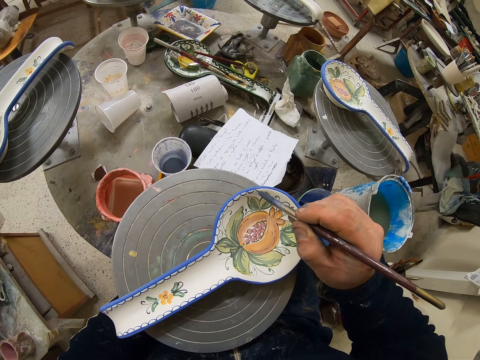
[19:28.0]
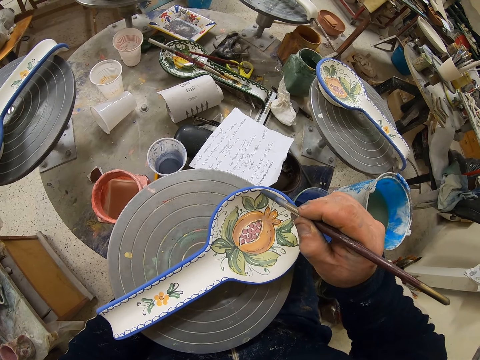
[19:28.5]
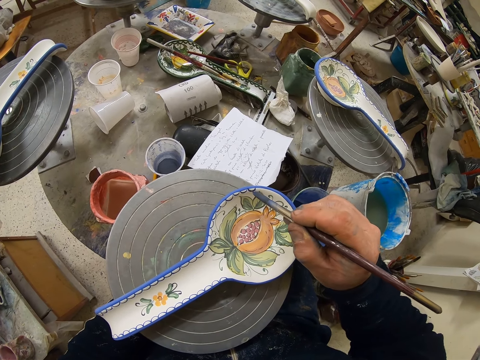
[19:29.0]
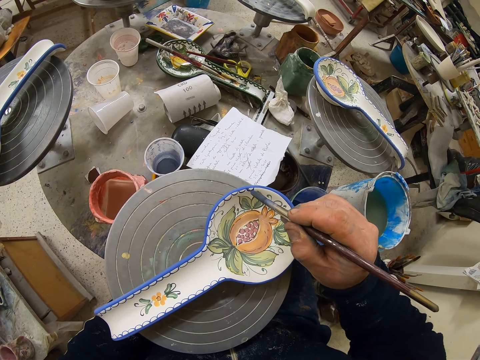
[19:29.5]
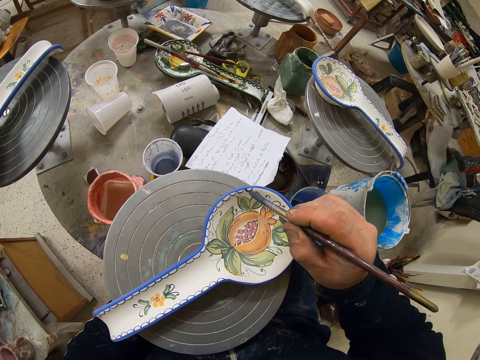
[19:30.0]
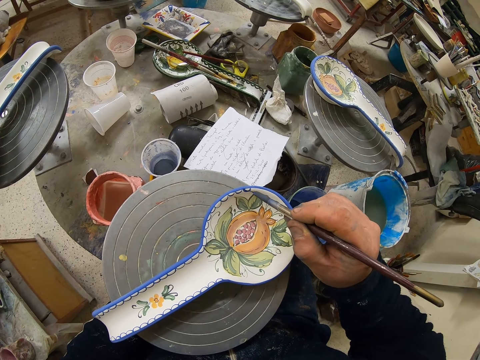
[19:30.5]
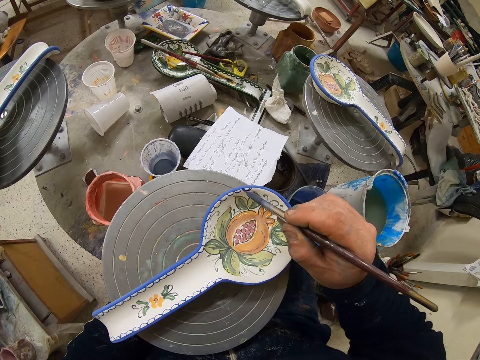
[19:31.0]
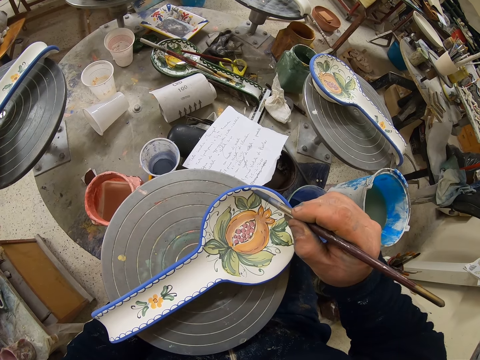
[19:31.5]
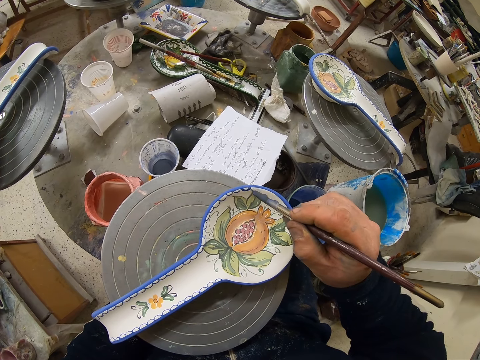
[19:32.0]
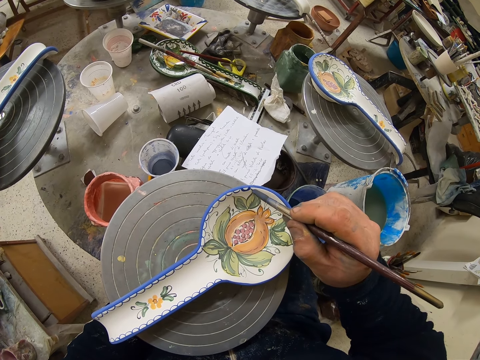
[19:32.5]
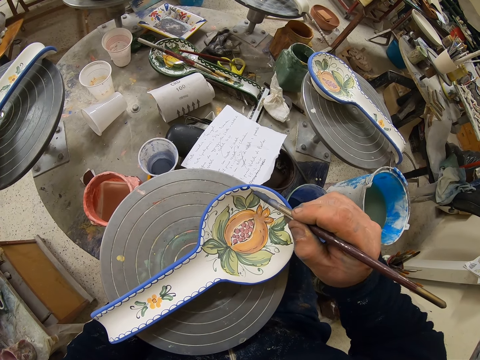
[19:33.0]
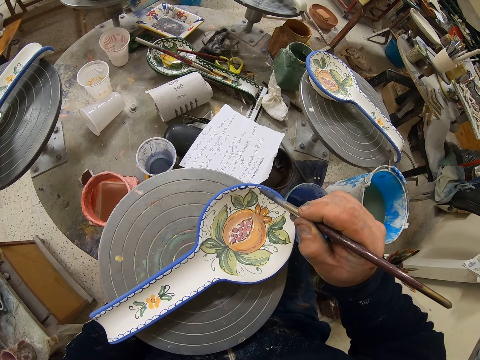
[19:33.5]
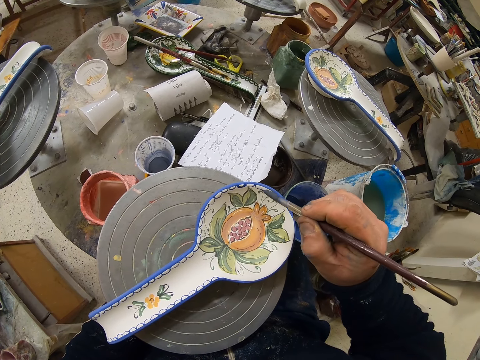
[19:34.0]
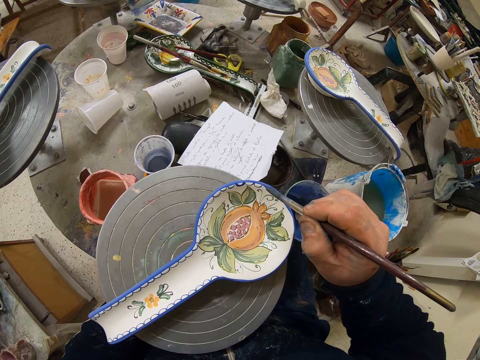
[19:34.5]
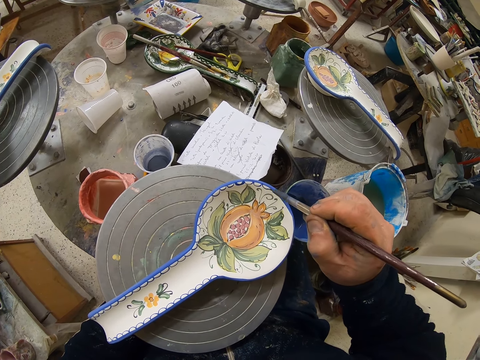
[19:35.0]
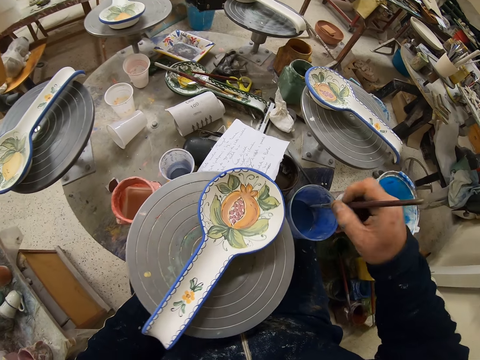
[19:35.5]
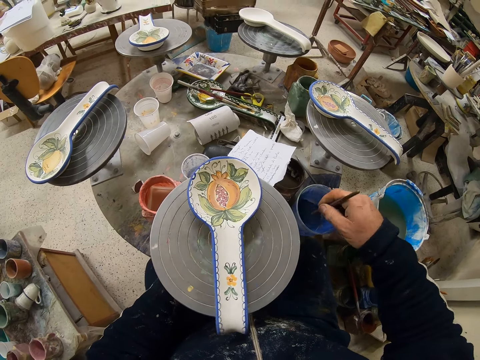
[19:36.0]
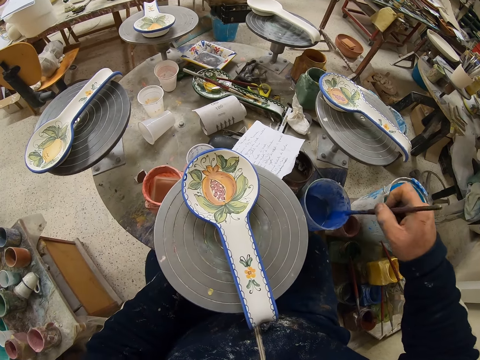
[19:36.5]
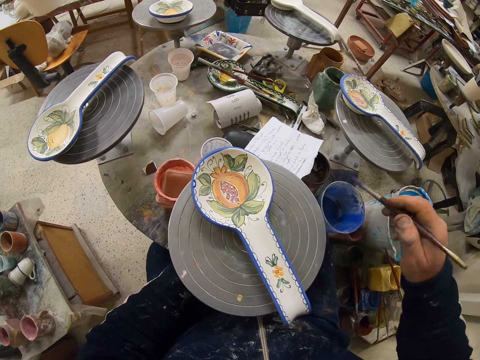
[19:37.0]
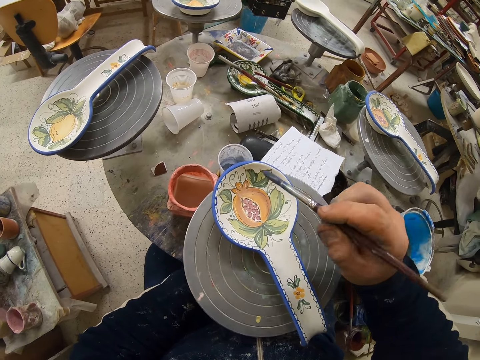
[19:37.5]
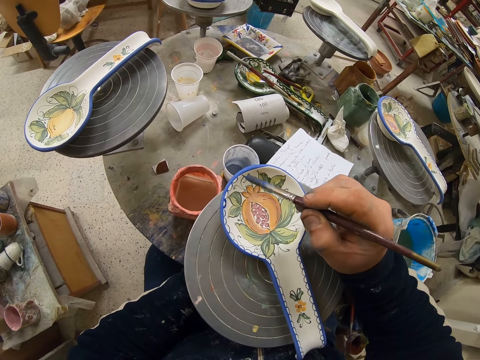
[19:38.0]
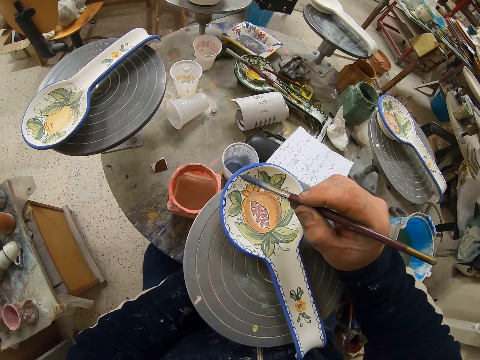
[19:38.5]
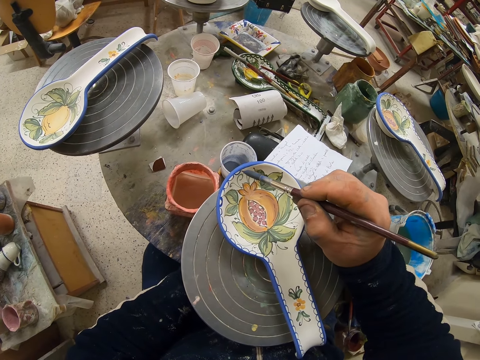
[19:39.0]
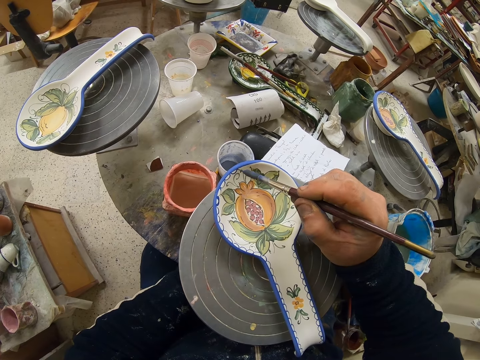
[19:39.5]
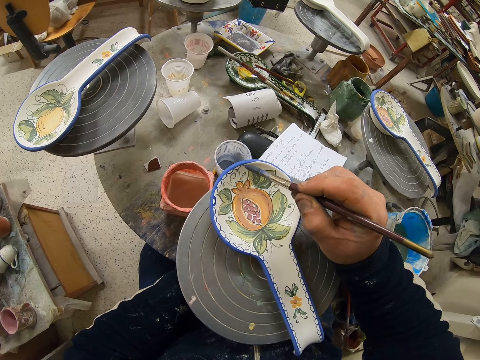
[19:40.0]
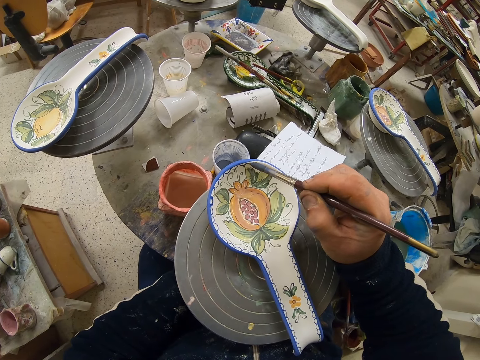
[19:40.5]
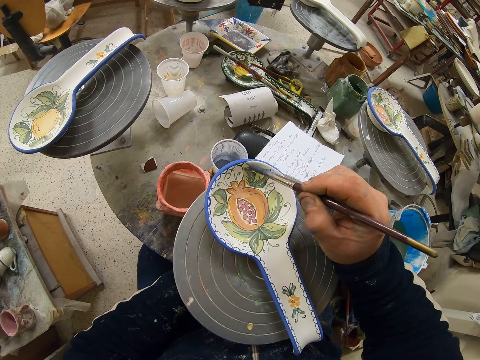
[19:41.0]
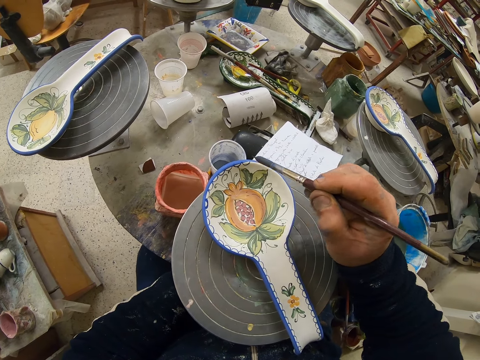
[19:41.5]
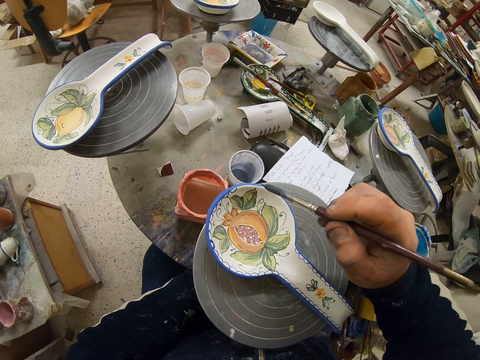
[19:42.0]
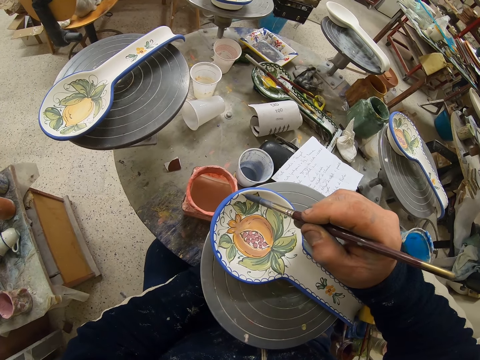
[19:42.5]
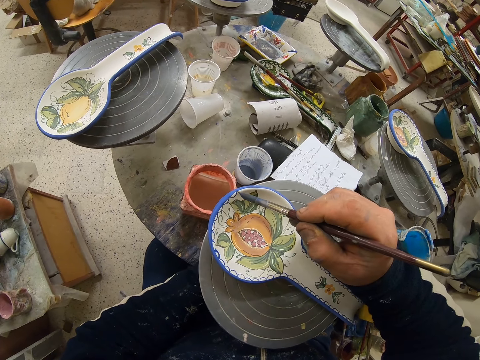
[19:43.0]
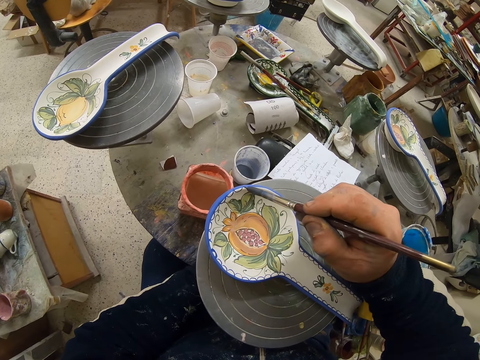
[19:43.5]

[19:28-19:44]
The camera wearer turns the table. They dip the paint brush in the paint can. They decorate the plate with the paint brush.

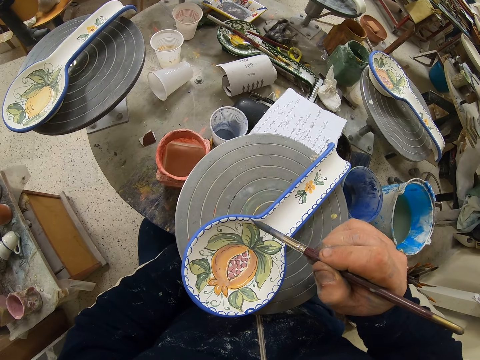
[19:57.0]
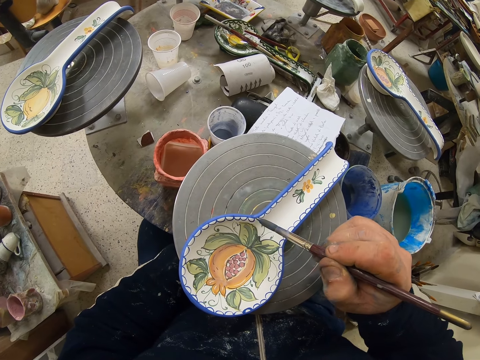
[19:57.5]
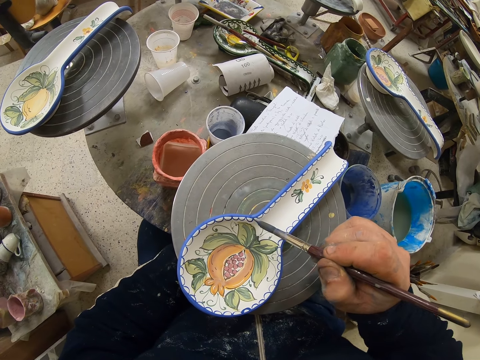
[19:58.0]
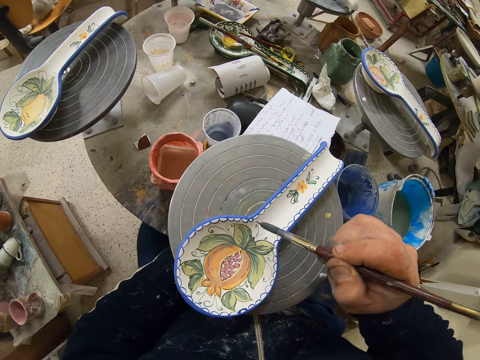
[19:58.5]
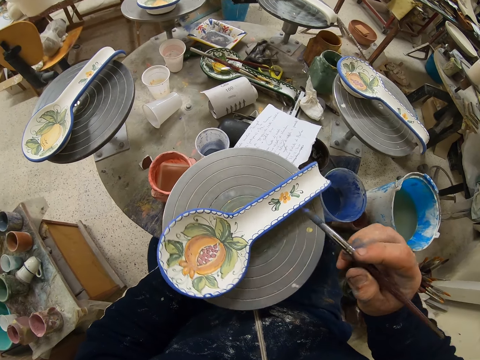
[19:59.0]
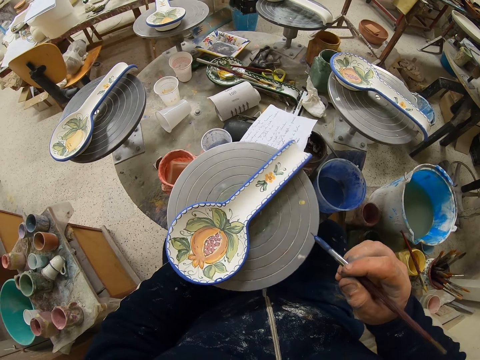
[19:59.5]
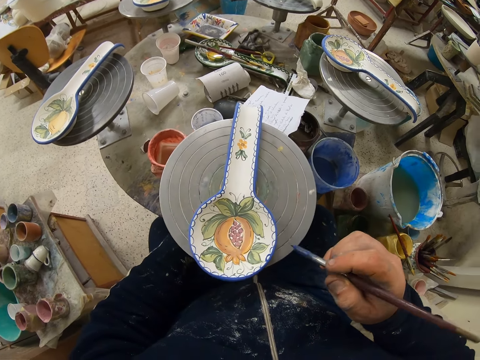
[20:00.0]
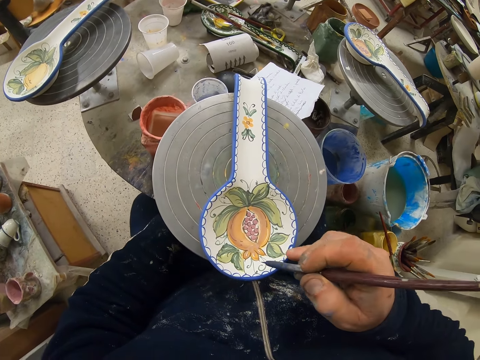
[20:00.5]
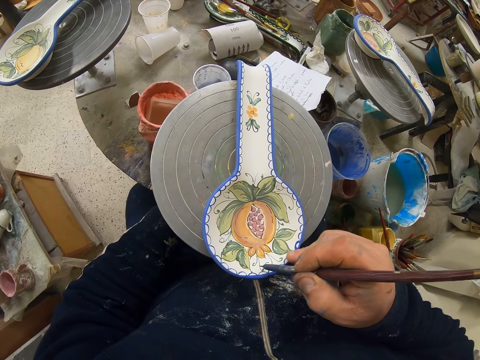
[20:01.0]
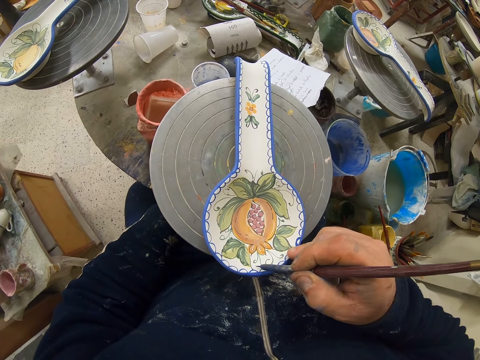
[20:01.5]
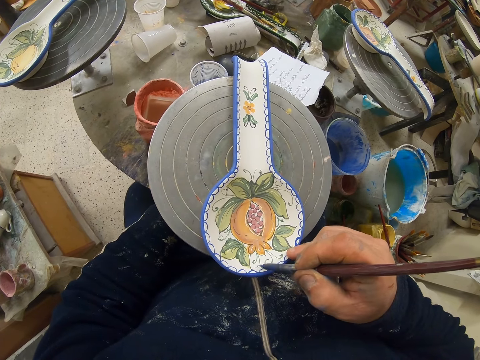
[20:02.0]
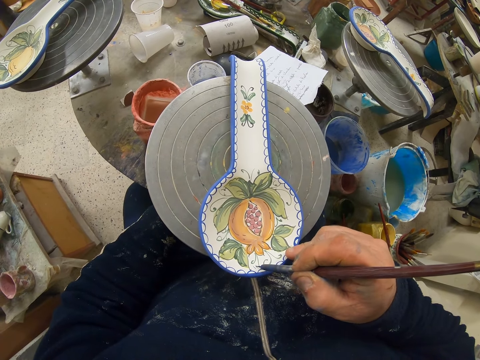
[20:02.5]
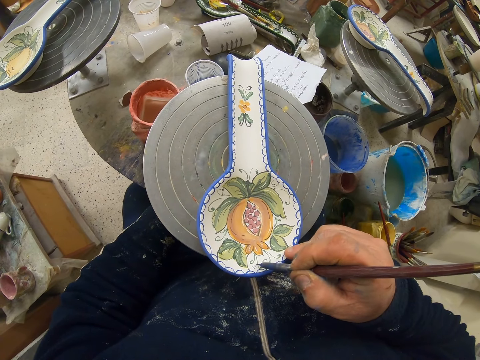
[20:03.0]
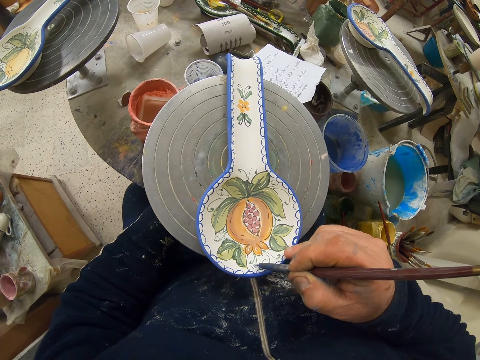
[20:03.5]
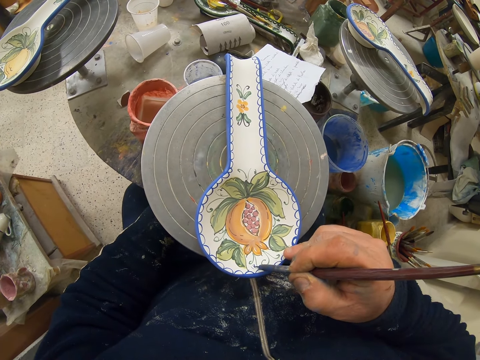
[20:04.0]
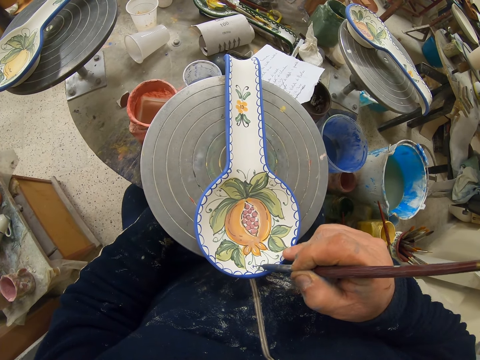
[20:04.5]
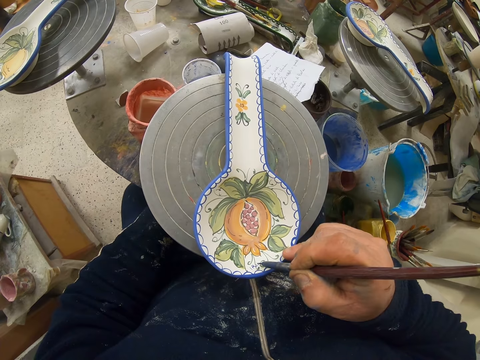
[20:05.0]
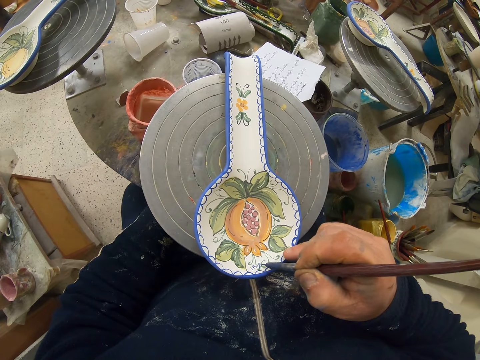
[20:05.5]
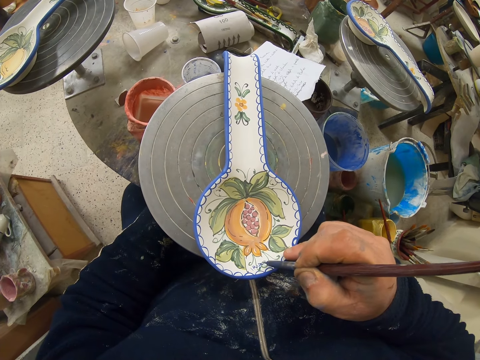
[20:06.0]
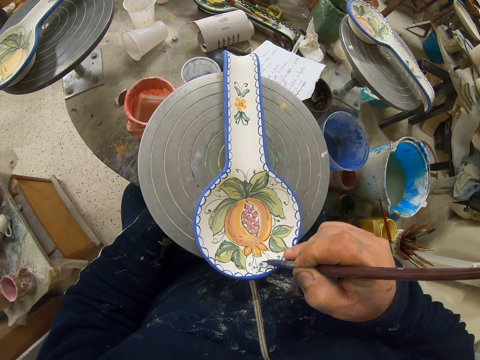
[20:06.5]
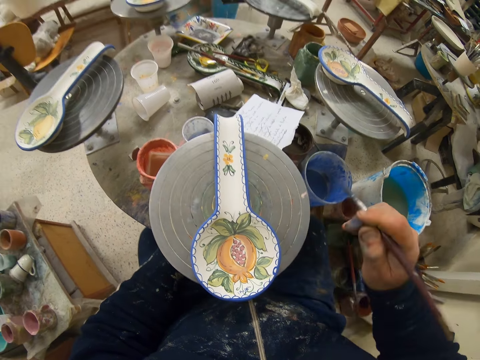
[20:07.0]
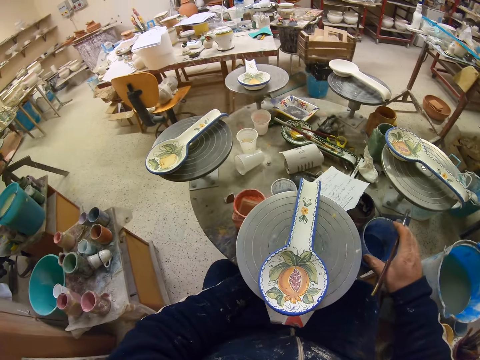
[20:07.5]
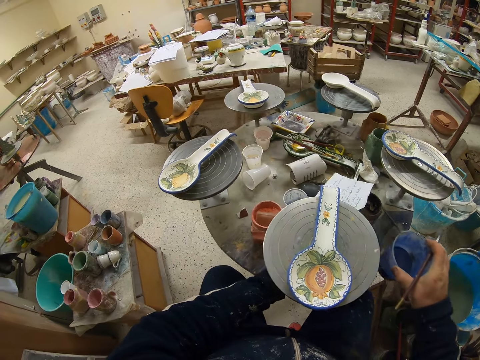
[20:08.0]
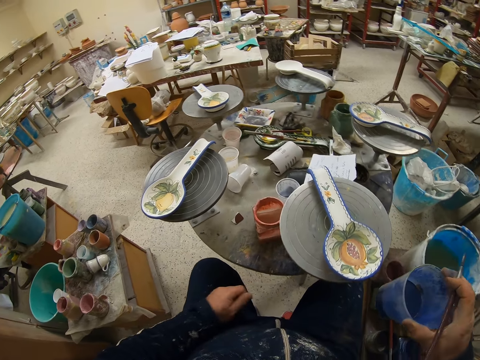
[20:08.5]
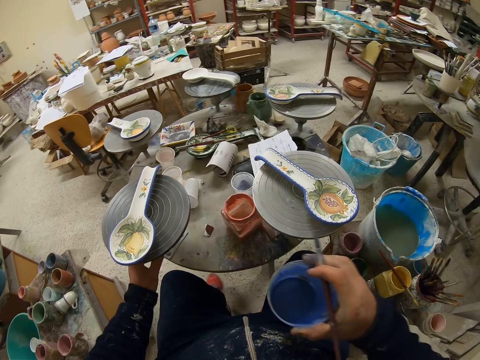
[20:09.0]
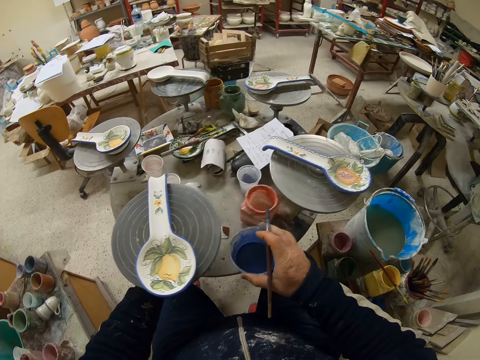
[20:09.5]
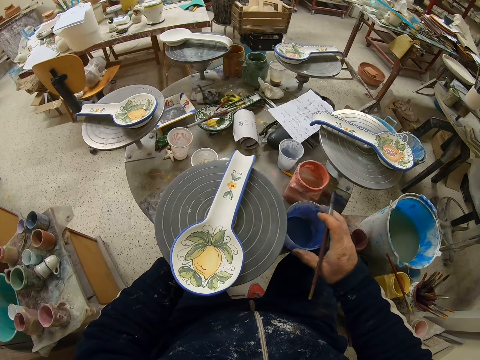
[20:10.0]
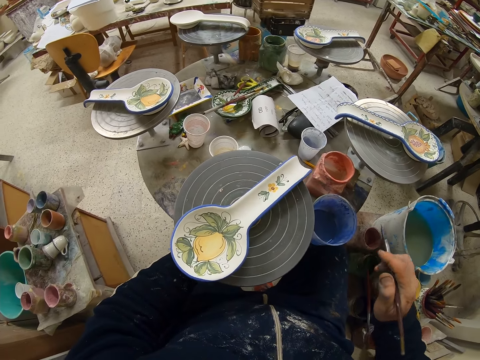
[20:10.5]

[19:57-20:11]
The camera wearer turns the table. They decorate the plate with the paint brush. They lift the paint can from the table. They turn the table. They put the paint can on the table.
